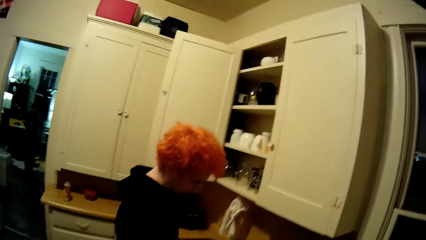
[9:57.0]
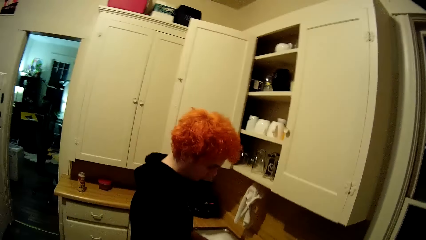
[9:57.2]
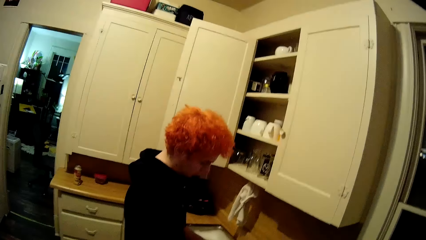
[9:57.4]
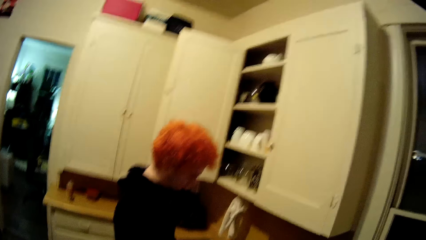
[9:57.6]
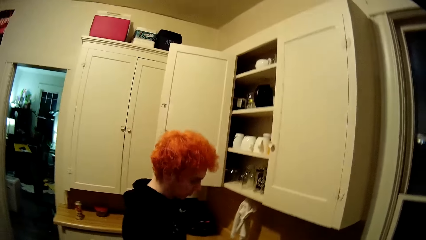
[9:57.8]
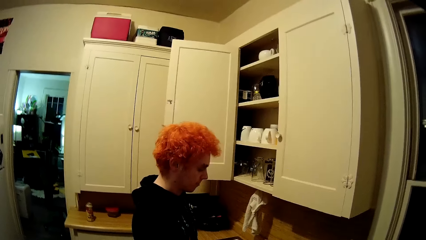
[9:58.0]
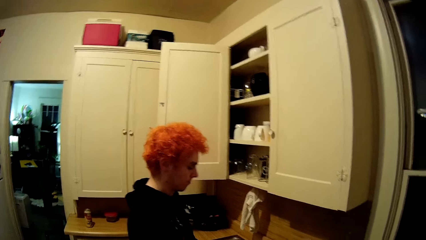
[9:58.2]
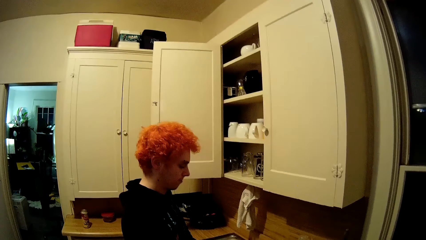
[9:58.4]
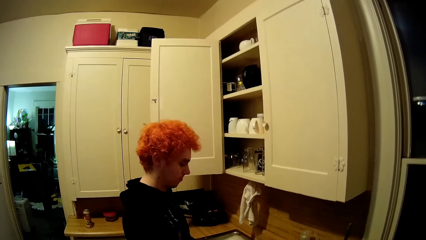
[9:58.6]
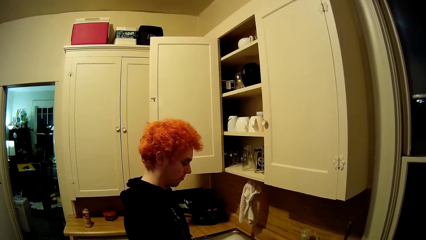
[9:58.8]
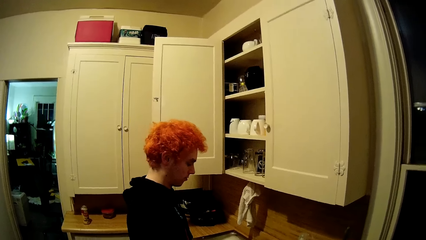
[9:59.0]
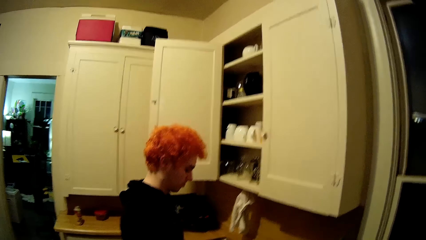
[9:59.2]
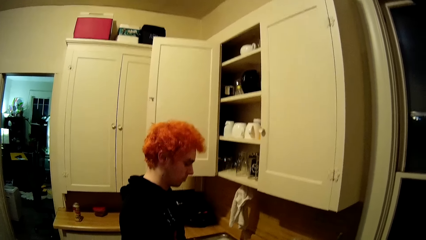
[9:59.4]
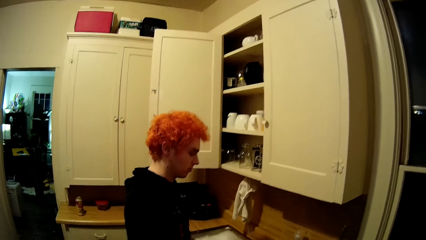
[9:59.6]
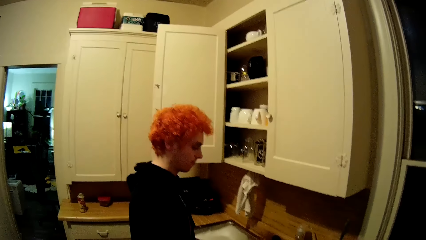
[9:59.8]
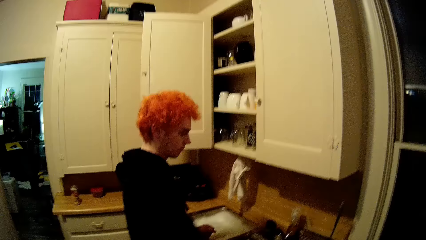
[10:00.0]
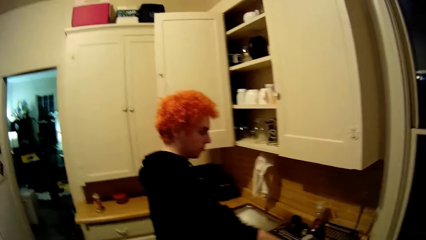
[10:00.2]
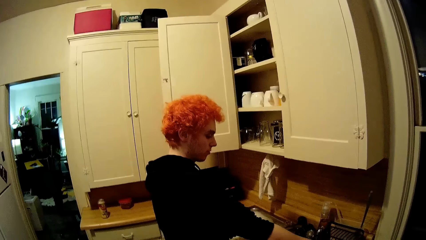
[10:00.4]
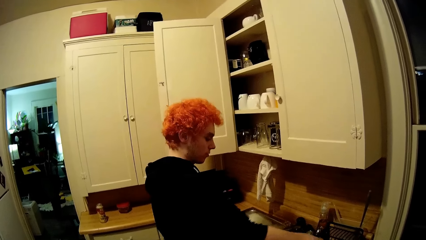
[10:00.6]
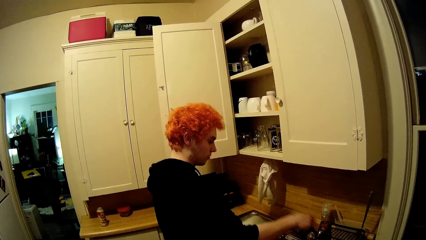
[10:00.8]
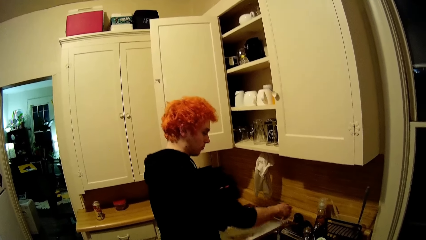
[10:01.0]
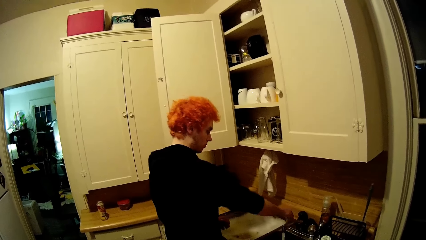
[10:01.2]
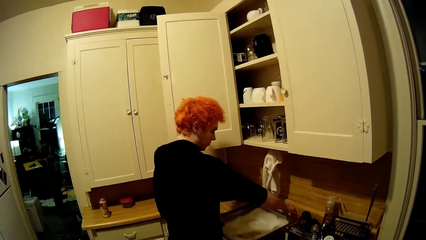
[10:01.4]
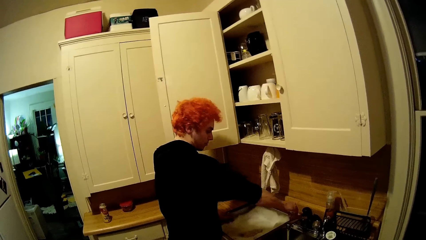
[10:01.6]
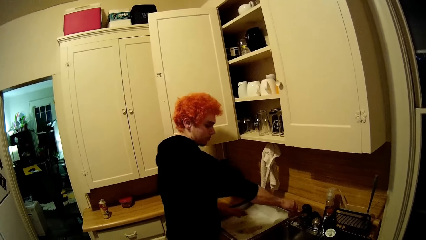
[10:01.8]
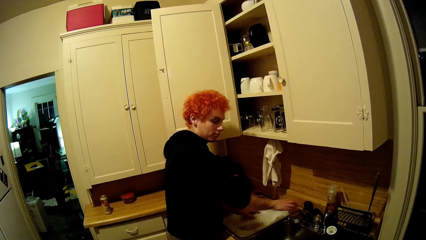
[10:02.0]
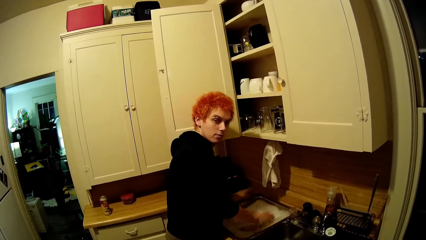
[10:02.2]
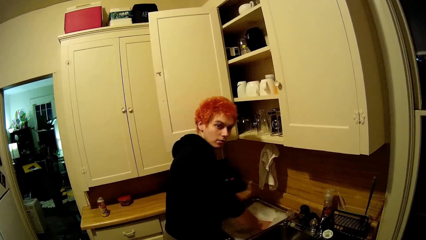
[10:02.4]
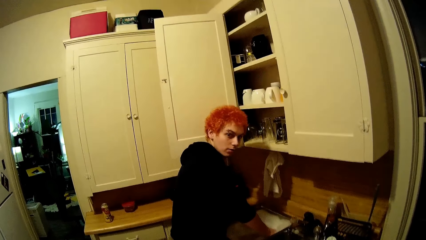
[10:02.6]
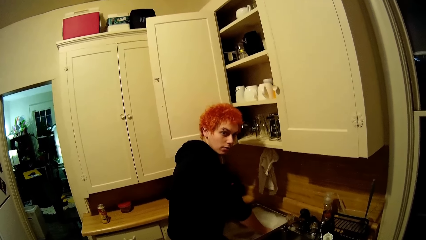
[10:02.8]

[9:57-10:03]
A man closes the water tap.

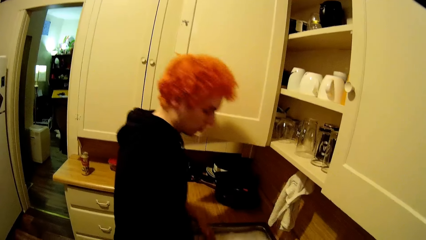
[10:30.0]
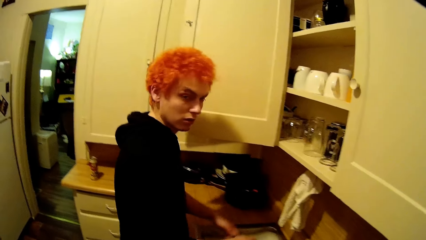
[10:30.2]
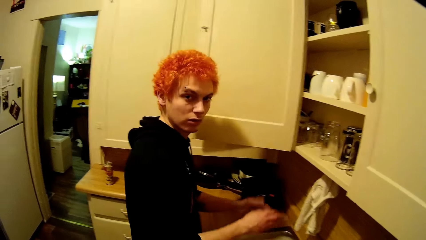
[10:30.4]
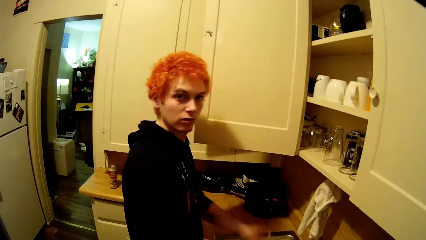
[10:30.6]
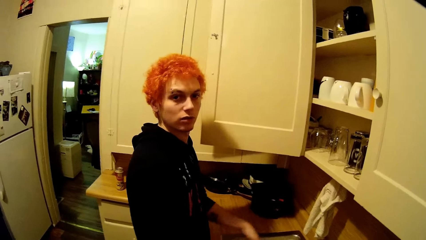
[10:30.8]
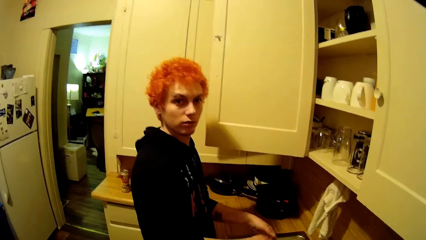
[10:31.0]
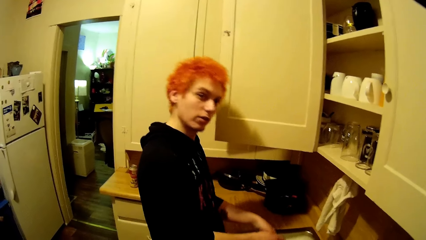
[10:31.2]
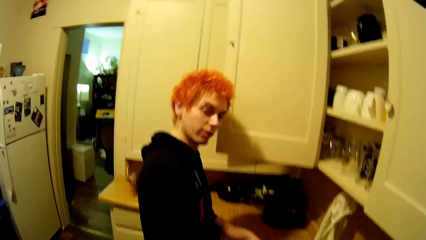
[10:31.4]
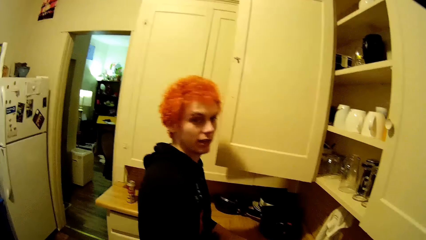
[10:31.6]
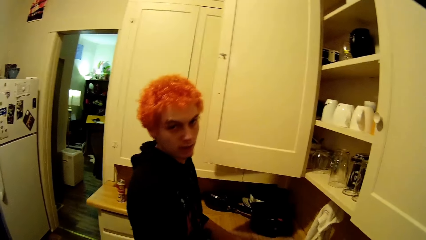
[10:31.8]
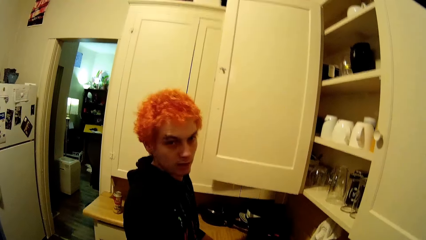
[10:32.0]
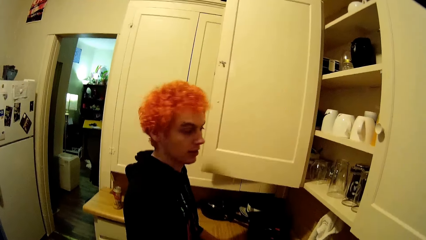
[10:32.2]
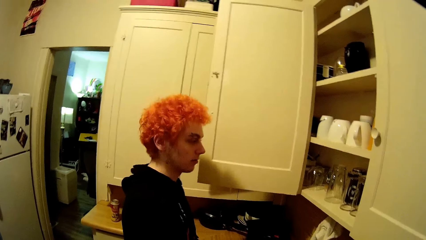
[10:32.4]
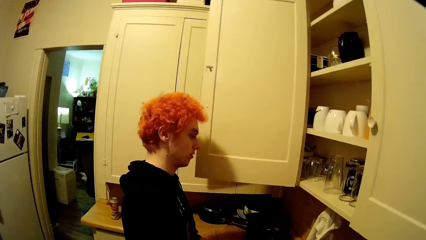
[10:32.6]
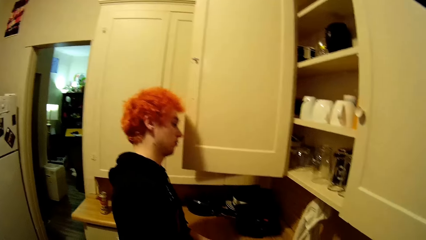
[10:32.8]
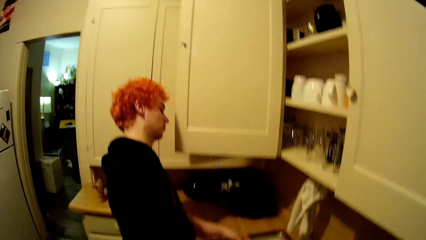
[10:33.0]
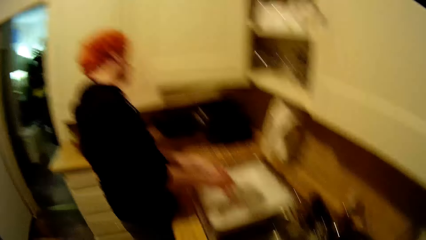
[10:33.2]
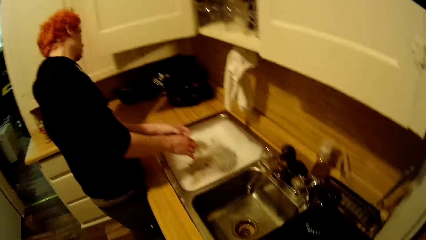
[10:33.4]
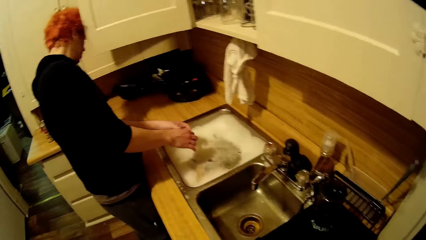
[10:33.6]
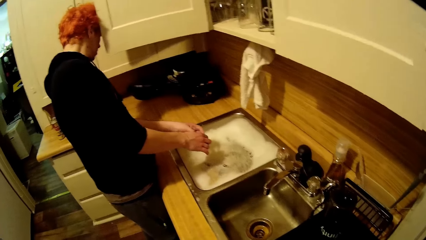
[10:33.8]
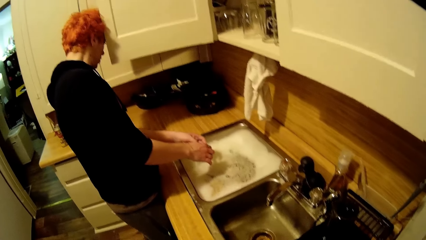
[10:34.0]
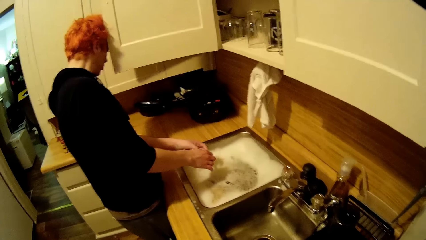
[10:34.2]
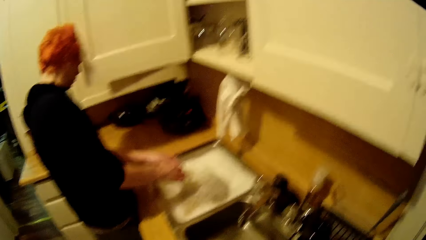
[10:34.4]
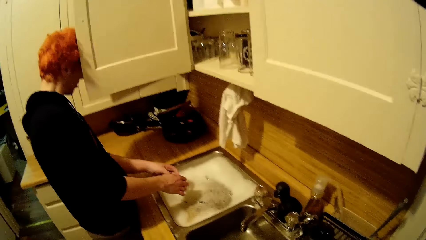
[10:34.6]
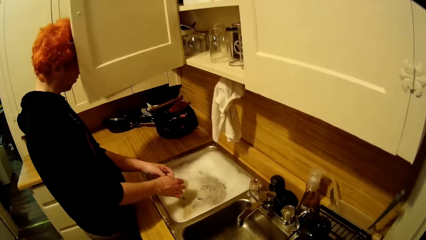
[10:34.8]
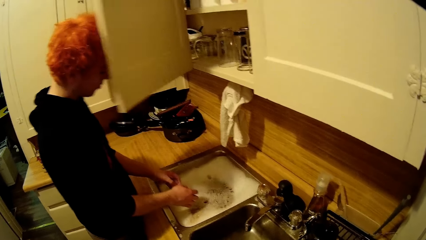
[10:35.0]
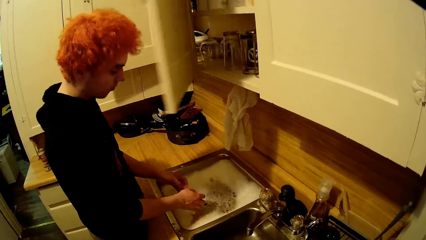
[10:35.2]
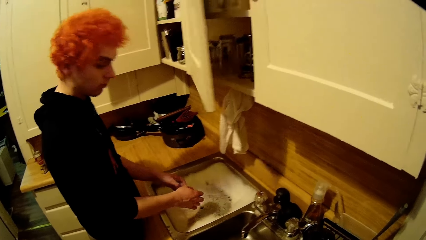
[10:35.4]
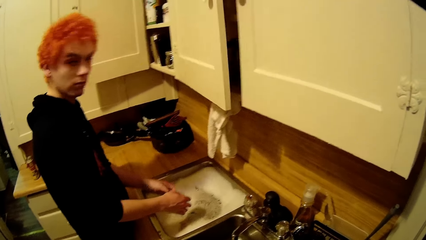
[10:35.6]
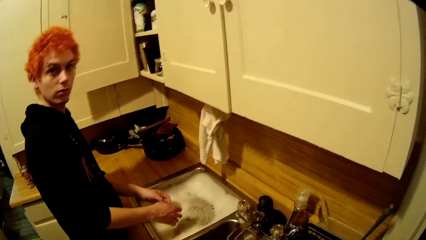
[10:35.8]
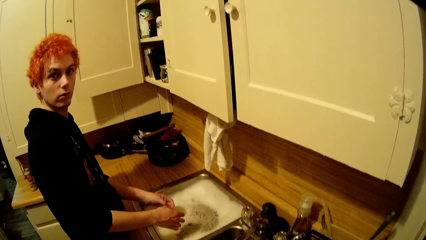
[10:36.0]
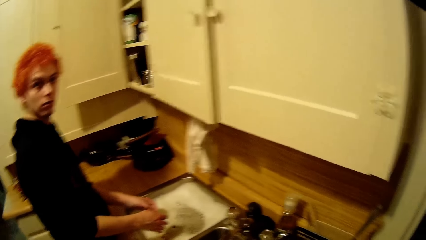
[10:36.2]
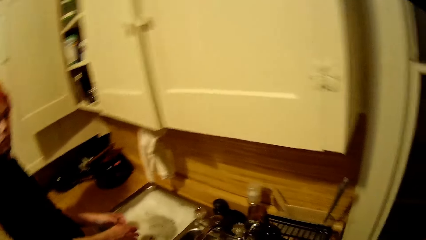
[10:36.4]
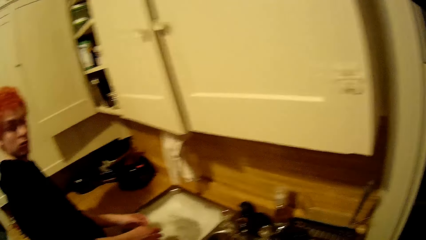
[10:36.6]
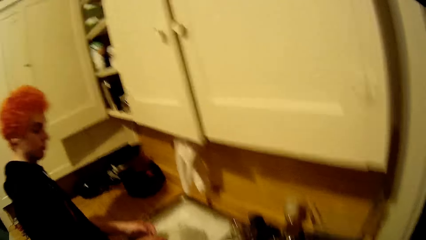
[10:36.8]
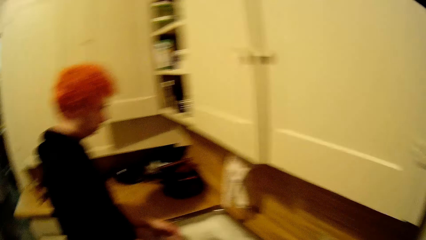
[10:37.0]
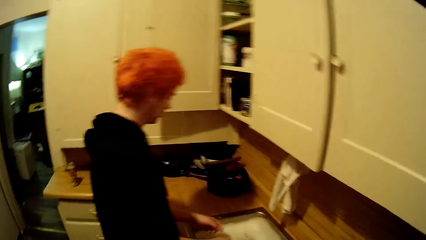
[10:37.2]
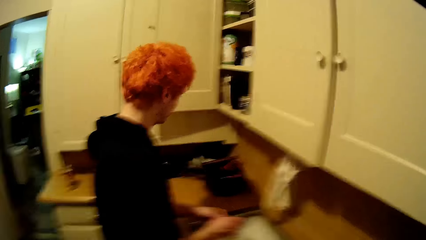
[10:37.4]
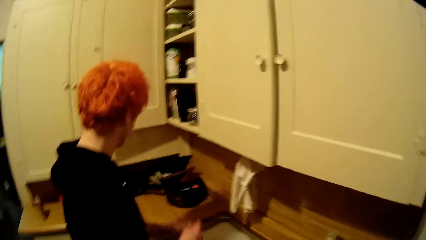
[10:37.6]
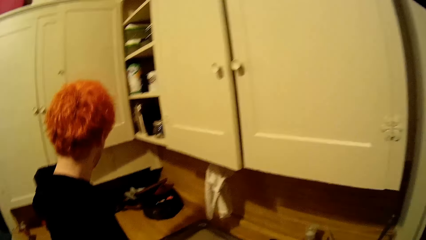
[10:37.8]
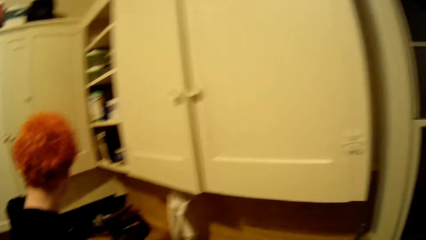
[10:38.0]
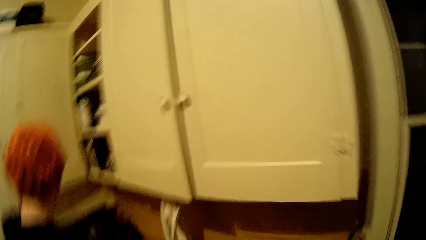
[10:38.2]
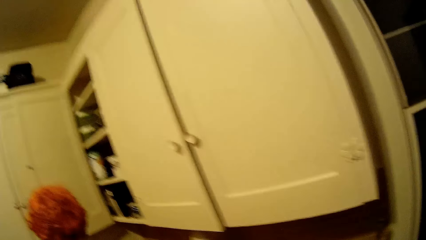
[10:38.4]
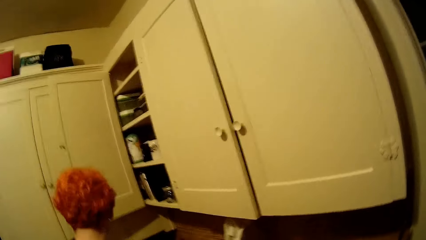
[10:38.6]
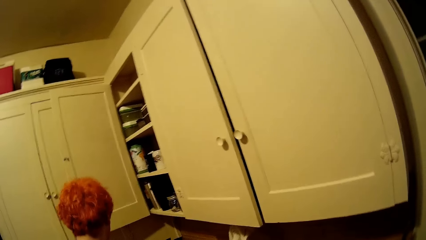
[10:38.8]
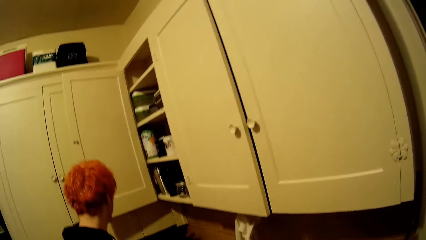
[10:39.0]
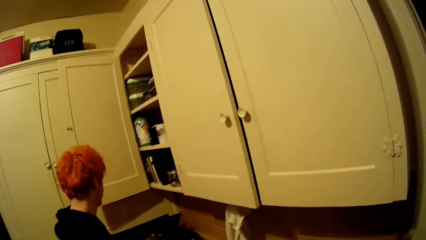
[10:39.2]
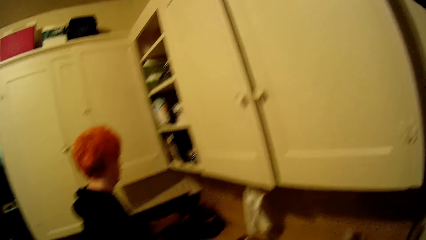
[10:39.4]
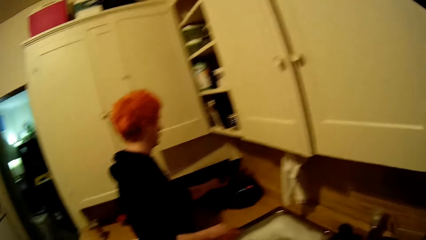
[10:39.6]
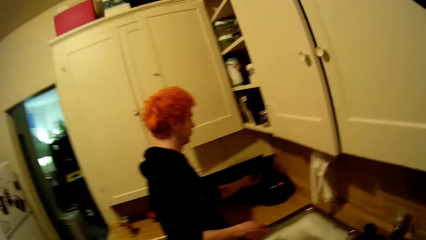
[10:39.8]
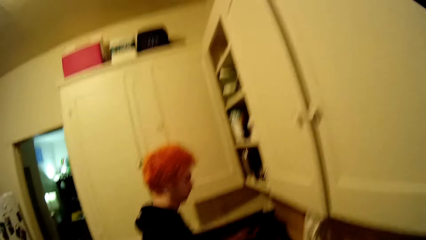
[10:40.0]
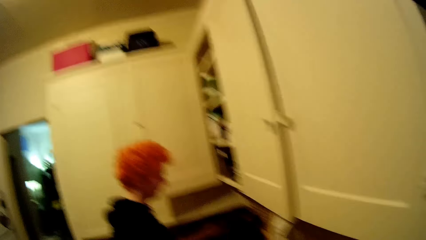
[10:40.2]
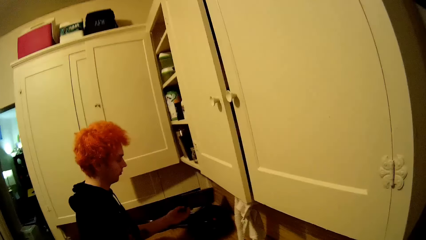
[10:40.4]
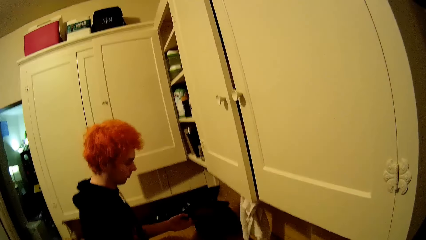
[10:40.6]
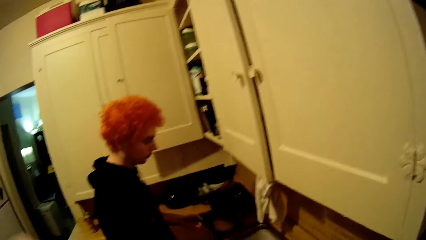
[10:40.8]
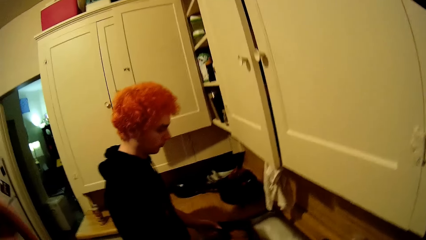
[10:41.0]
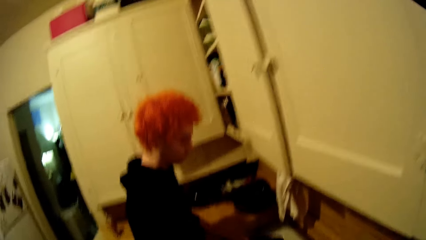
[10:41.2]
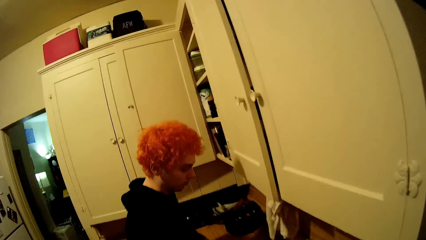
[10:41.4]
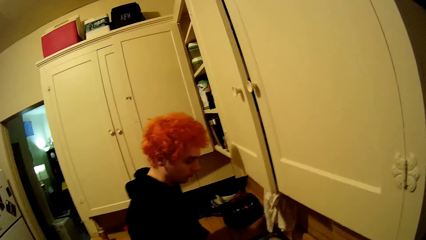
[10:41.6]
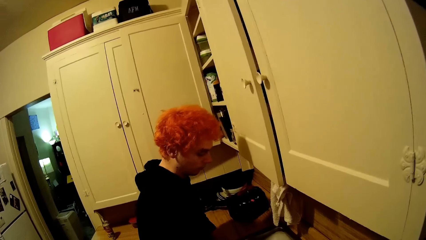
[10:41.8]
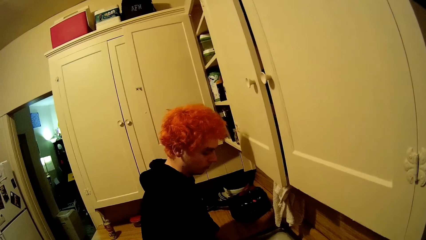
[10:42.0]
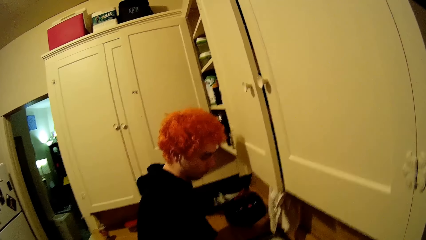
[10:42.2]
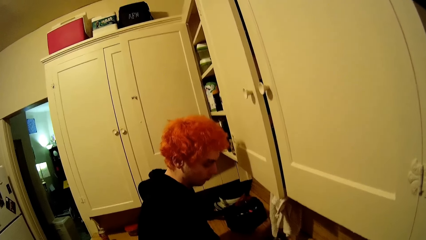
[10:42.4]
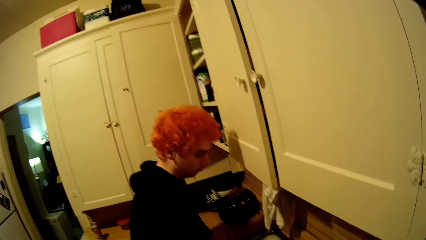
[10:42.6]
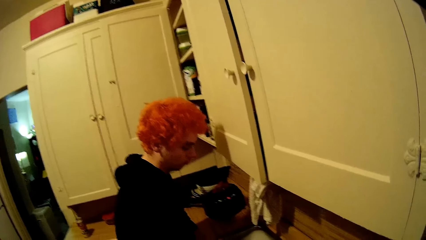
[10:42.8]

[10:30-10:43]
A man makes gestures. The man closes the cabinet with his head. The man washes utensils in the sink. The man picks up something from the cabinet.
